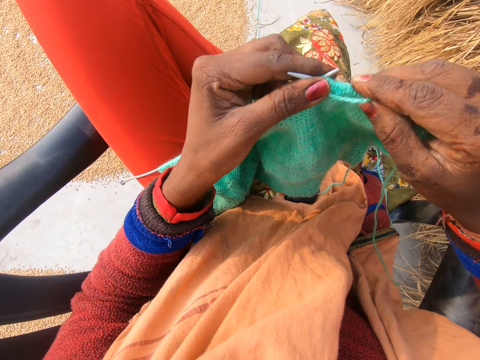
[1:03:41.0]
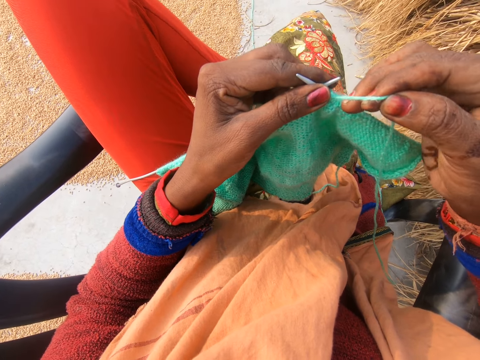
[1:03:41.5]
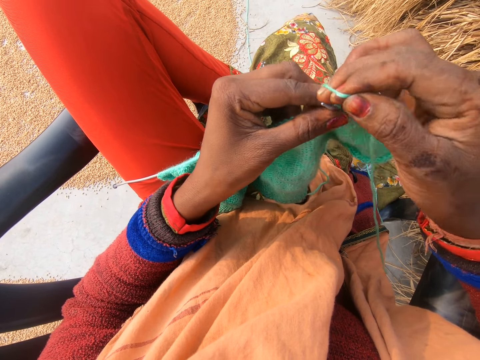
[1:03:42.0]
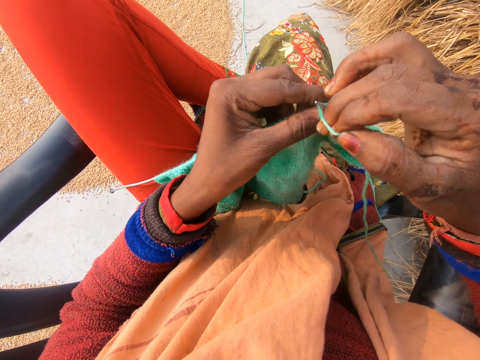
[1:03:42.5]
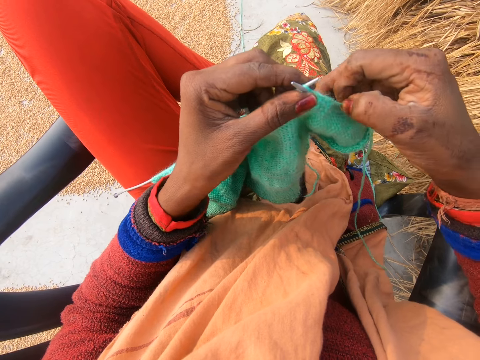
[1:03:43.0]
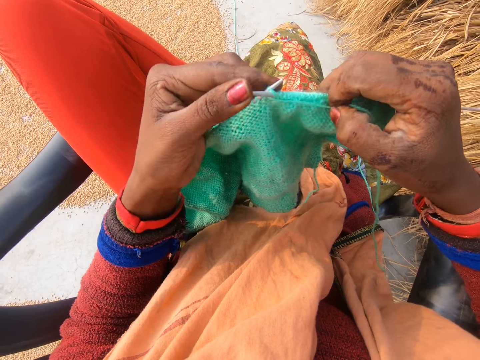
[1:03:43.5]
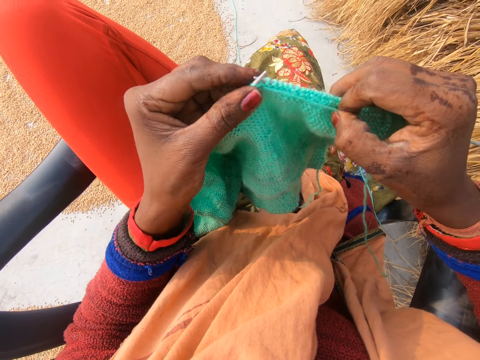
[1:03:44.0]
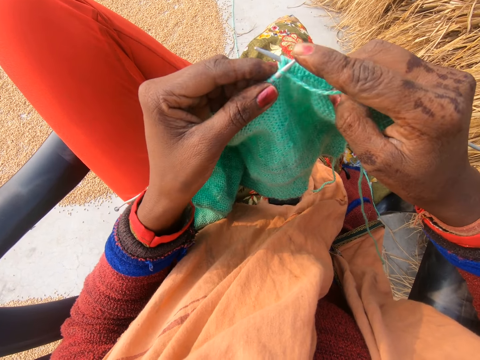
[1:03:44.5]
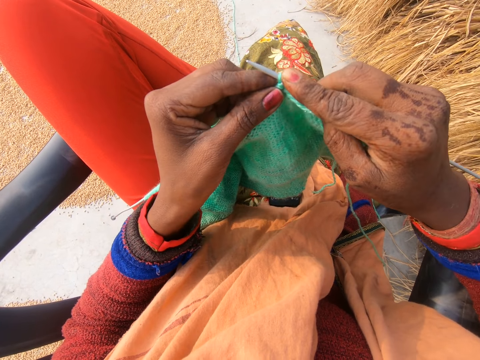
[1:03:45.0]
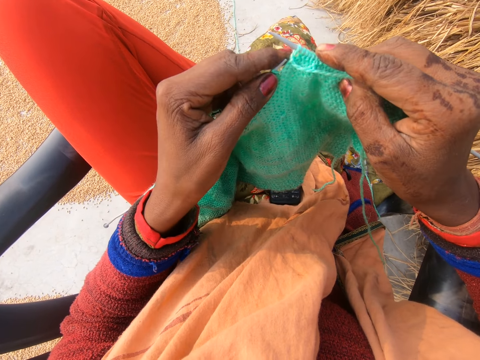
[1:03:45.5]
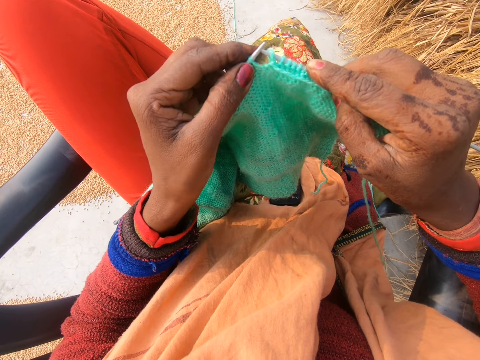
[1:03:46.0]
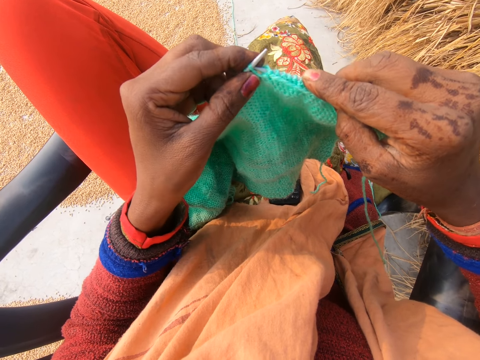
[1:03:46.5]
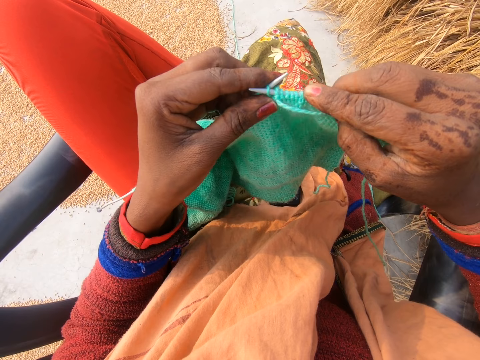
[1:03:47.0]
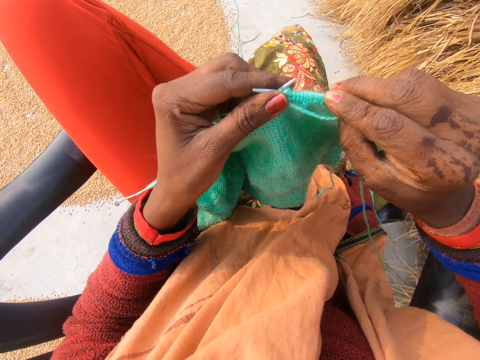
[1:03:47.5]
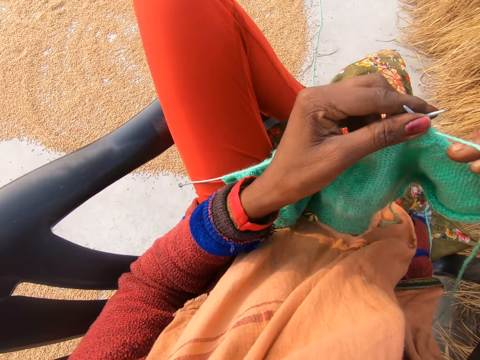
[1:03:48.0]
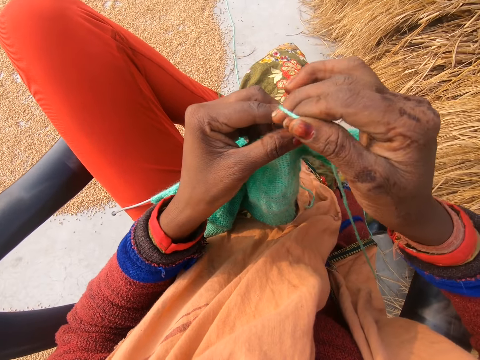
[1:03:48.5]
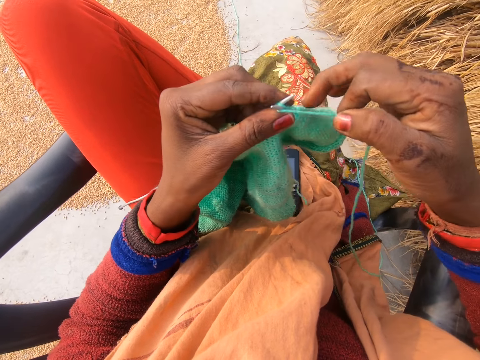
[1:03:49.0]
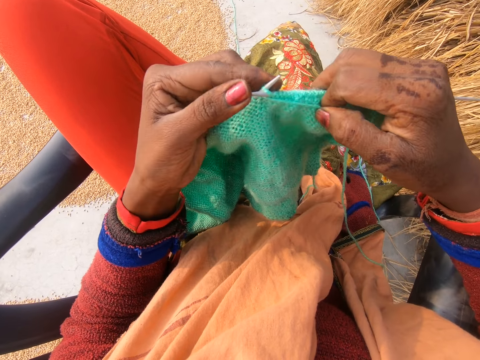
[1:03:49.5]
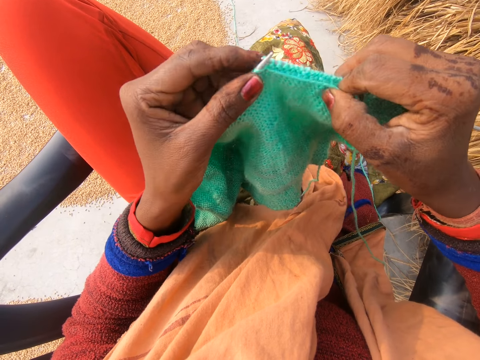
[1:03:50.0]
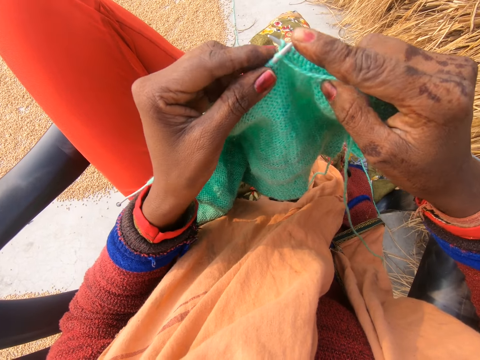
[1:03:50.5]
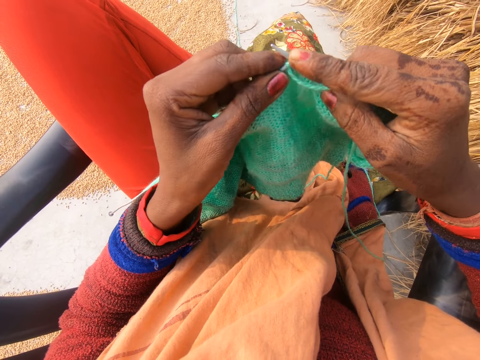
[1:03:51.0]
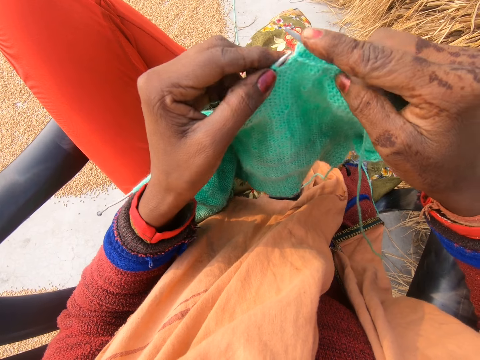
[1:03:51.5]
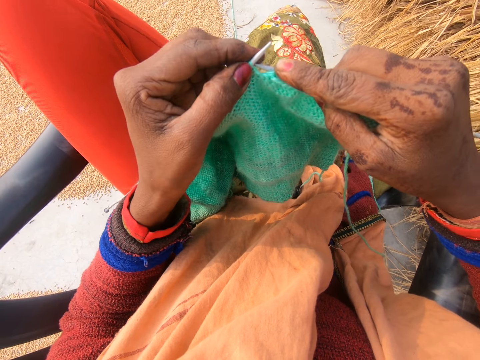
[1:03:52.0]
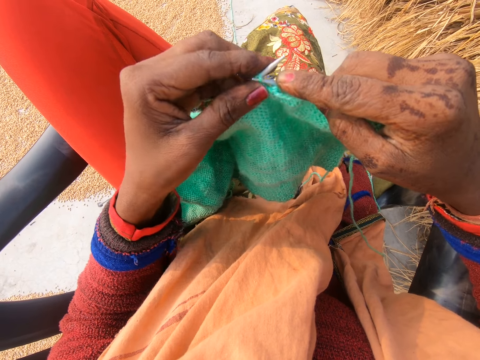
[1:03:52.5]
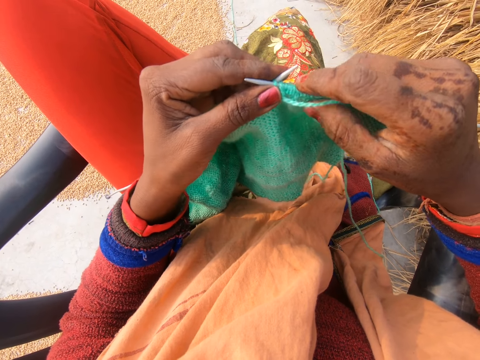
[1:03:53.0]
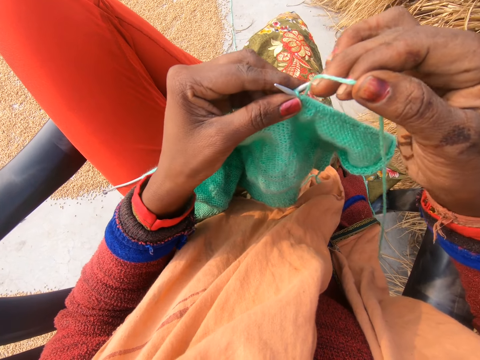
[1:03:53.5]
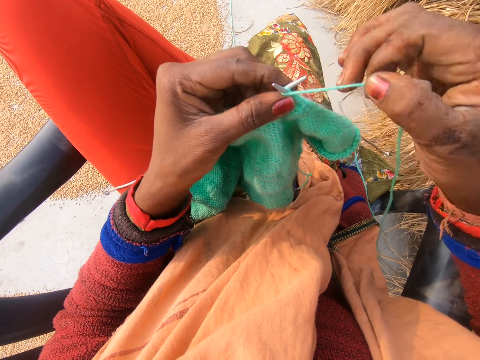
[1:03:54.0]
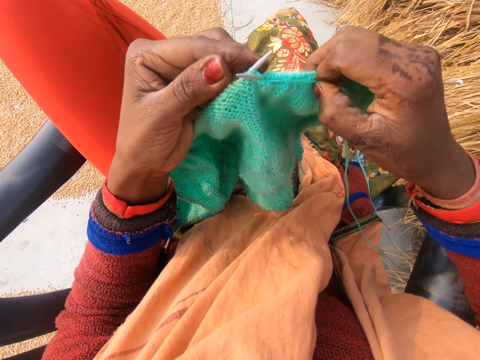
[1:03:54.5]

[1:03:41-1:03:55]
The camera wearer rotates the knitting thread around the needle. They knit a fabric with knitting needles. They push the knitting needle with a finger. They knit the fabric with the knitting needles. They rotate the knitting thread around the needle. They knit the fabric with the knitting needles. They push the knitting needle with a finger. They knit the fabric with the knitting needles. They rotate the knitting thread around the needle.

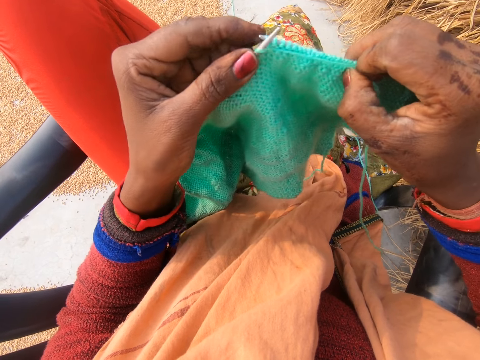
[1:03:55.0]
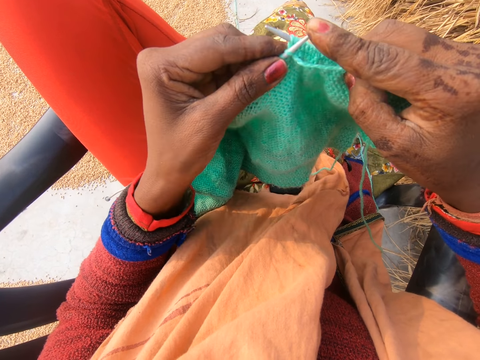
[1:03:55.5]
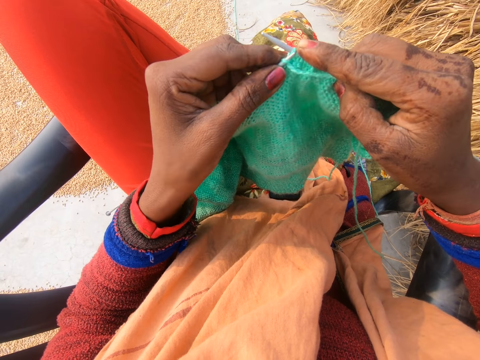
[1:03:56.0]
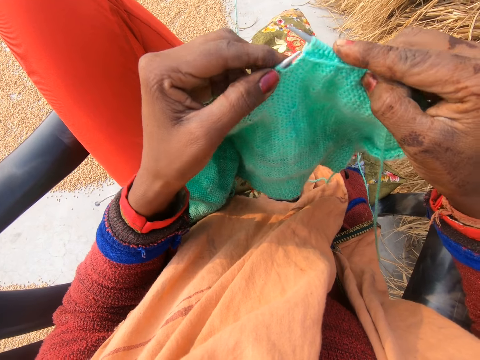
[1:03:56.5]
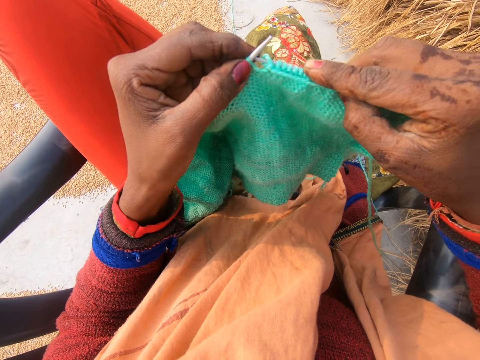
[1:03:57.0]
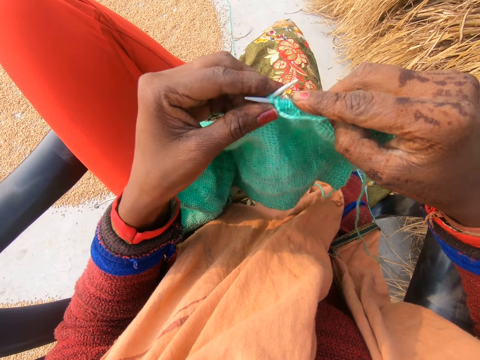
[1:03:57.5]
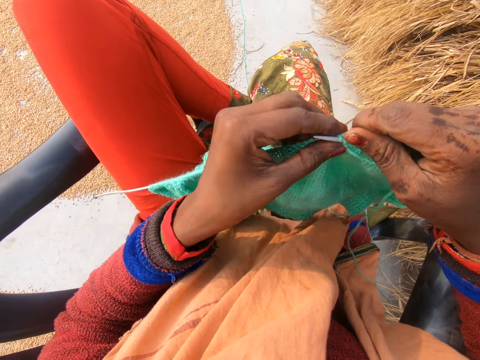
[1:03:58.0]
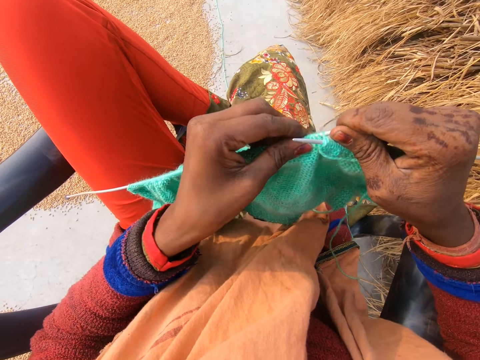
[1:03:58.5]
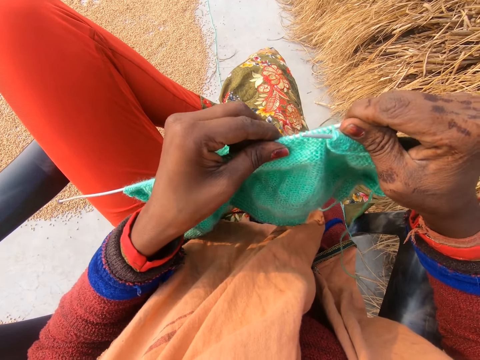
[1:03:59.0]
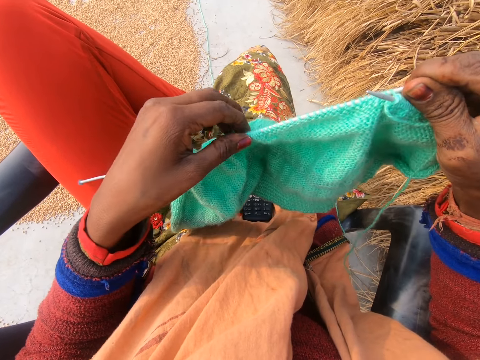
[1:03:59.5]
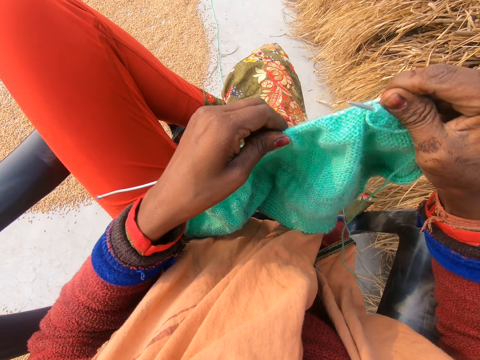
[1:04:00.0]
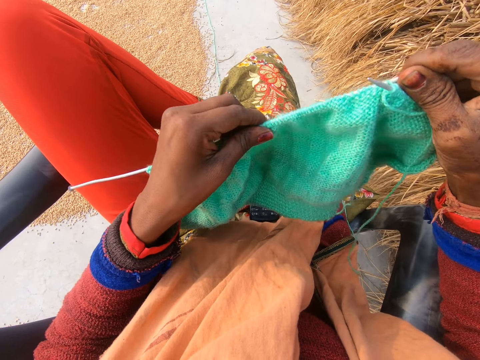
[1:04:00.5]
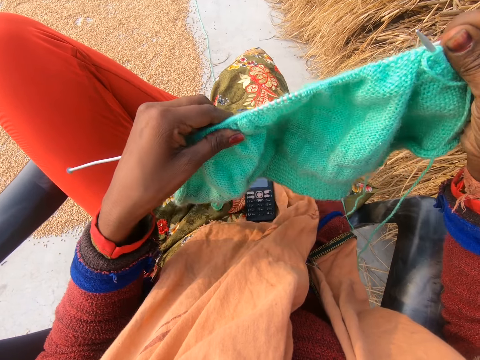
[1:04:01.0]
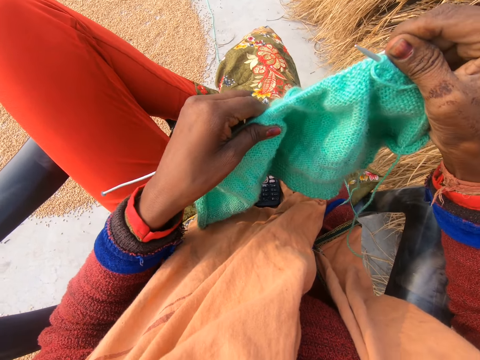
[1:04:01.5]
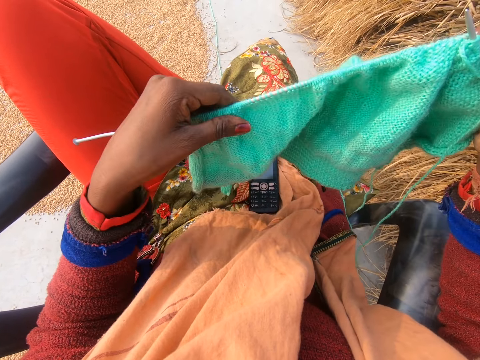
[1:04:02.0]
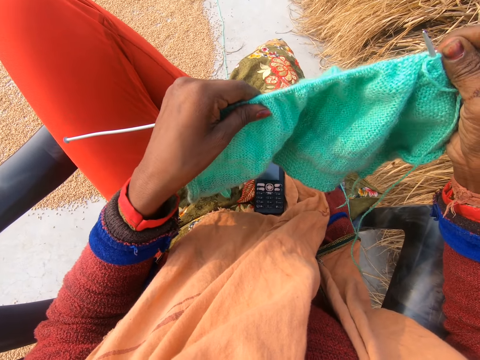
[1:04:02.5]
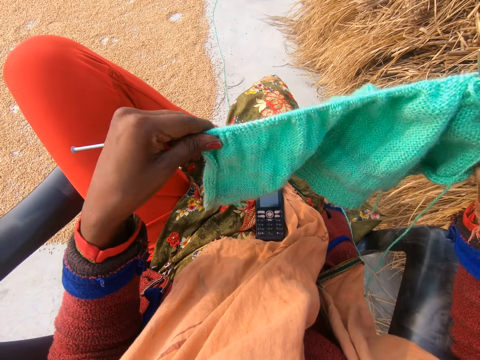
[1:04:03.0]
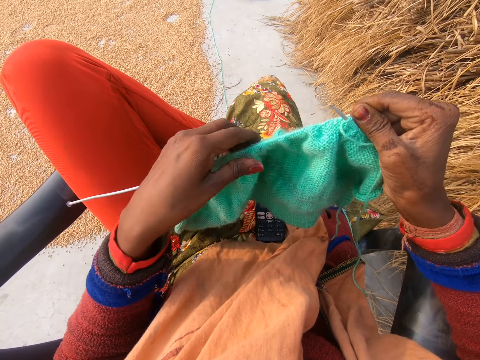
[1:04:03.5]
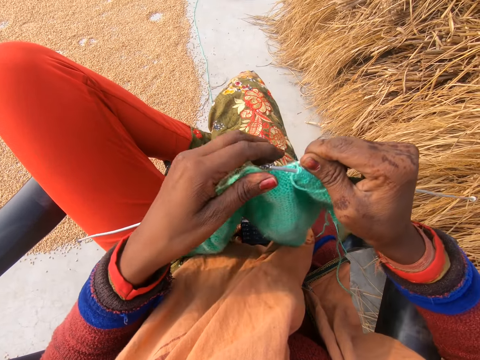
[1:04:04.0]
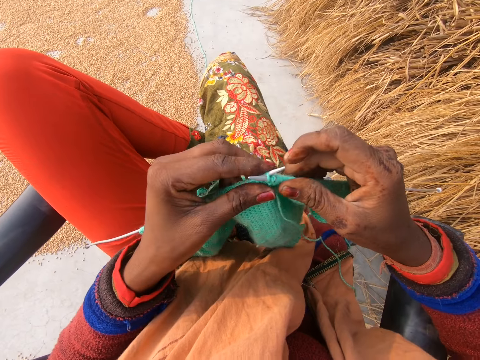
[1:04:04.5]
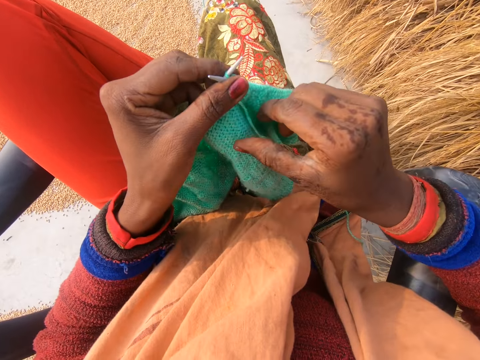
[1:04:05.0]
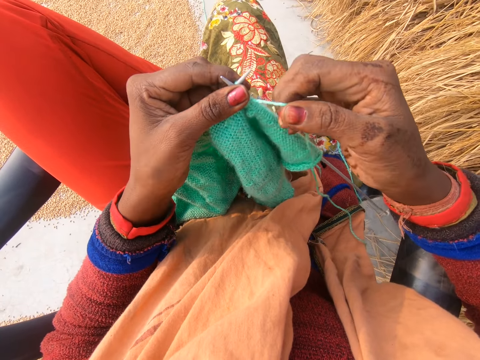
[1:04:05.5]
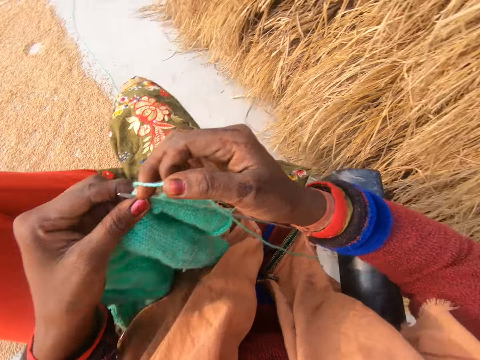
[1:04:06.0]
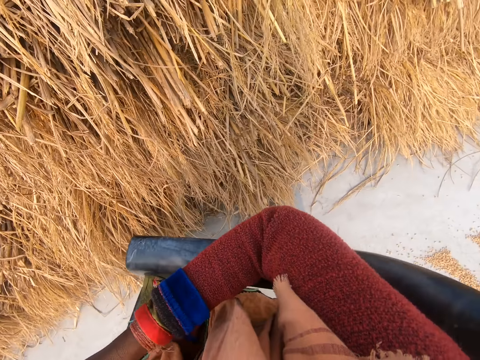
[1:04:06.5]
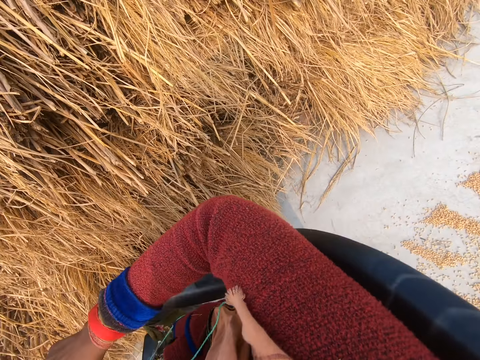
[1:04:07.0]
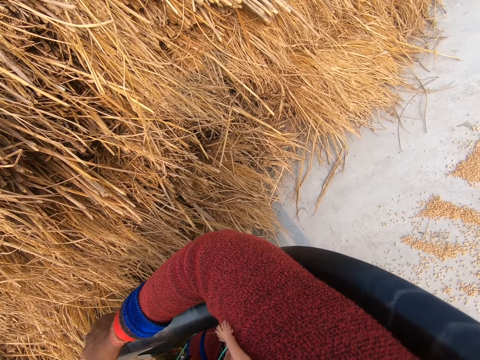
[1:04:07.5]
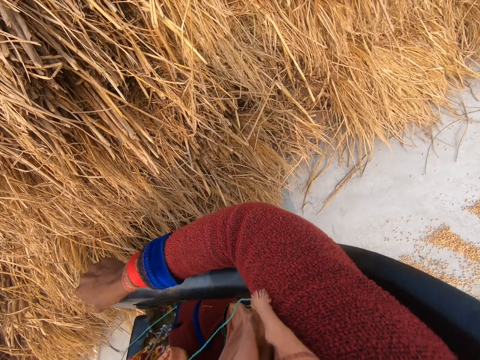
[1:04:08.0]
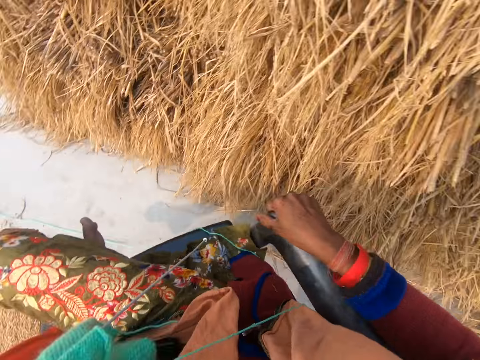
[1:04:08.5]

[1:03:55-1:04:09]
The camera wearer knits a fabric with knitting needles. She pushes the knitting needle with a finger. She knits the fabric with the knitting needles. She moves the fabric on the knitting needle. She adjusts the crochet in her hand. She holds the fabric. She picks up the knitting thread. She moves the knitting thread. She looks around. She crochets with the yarn in her hand.
